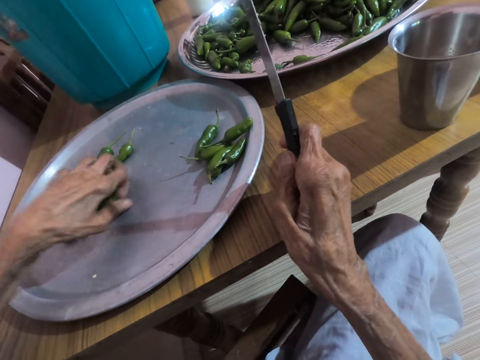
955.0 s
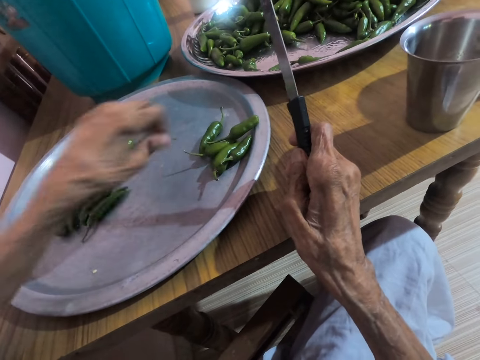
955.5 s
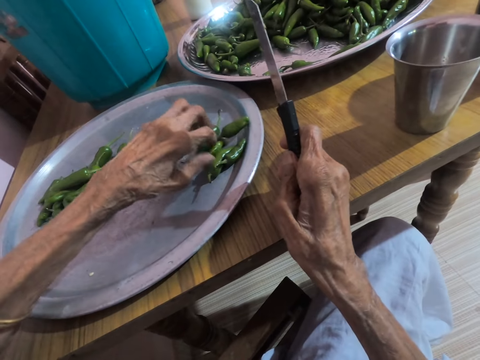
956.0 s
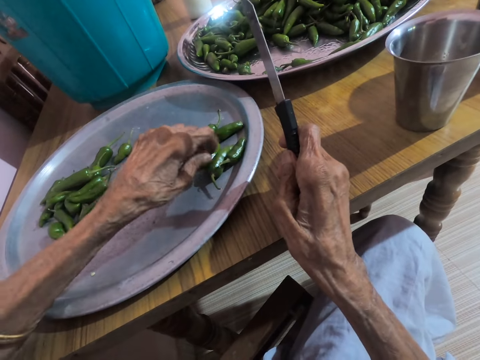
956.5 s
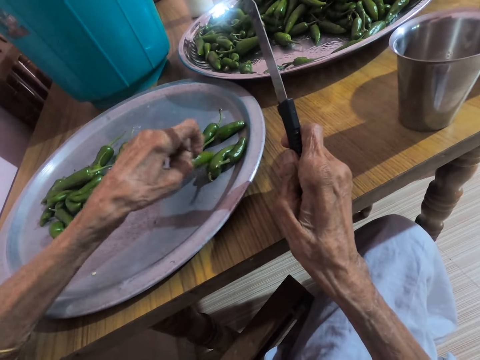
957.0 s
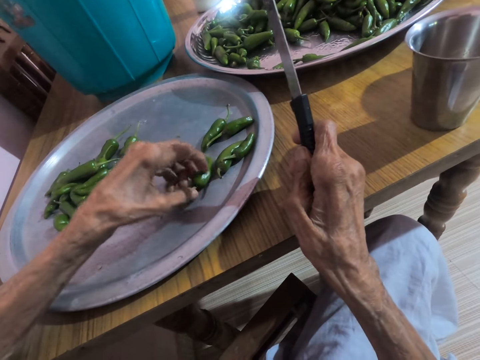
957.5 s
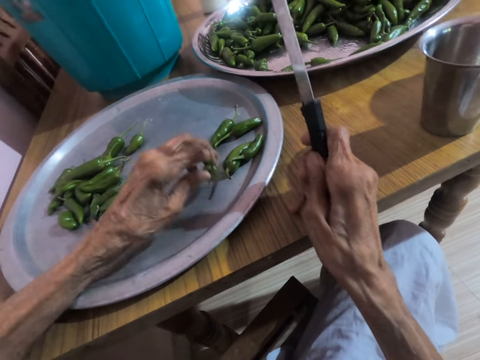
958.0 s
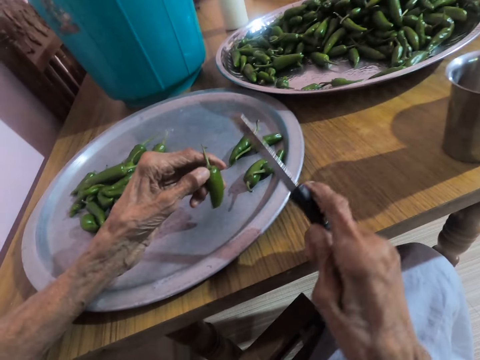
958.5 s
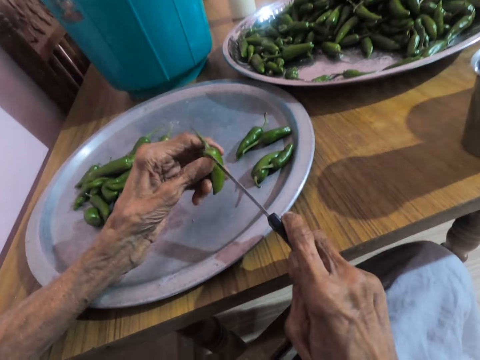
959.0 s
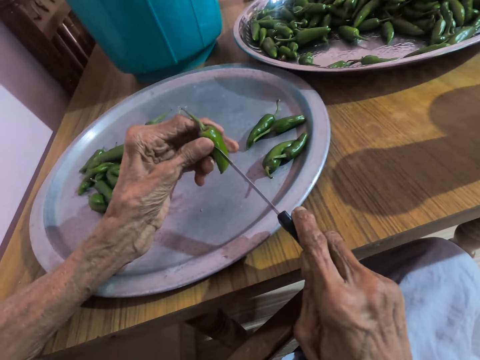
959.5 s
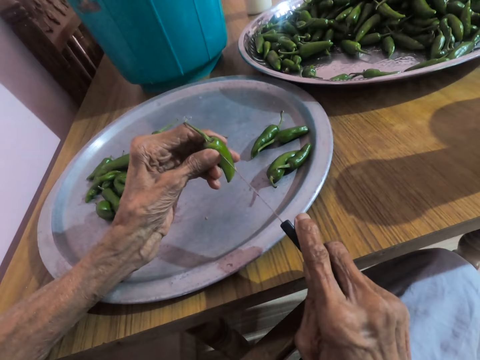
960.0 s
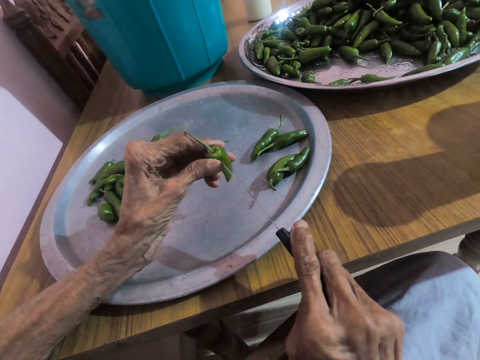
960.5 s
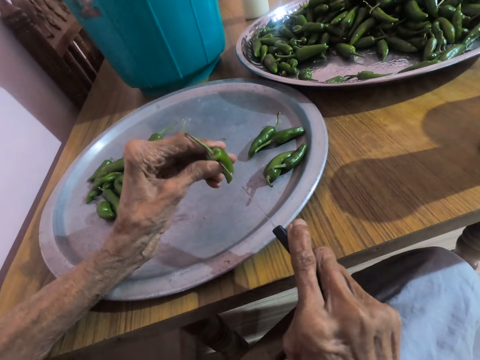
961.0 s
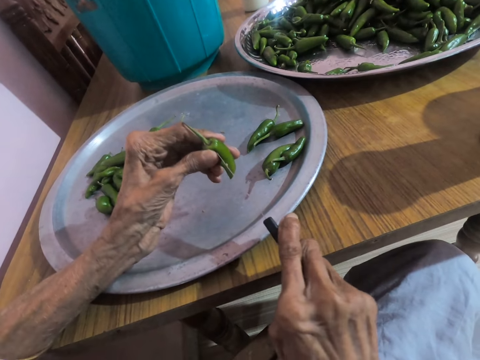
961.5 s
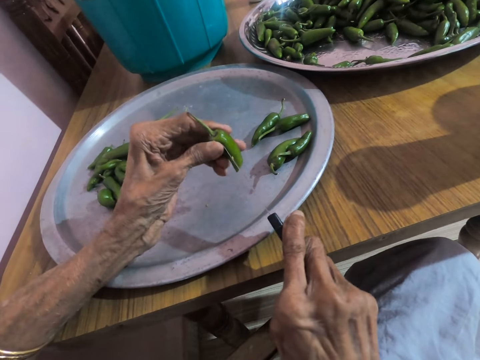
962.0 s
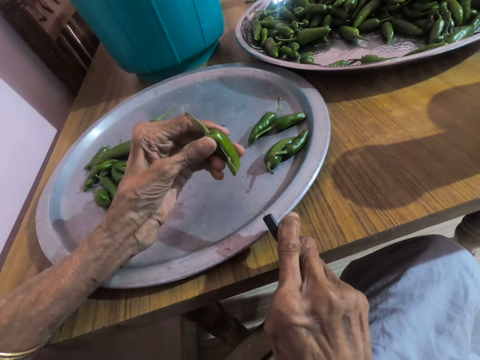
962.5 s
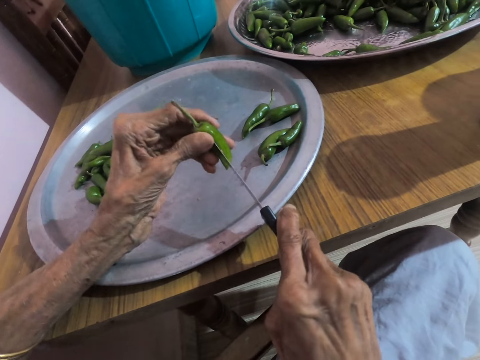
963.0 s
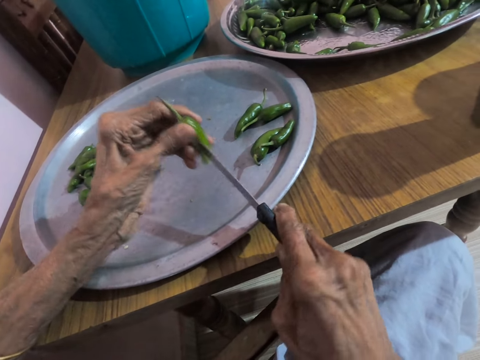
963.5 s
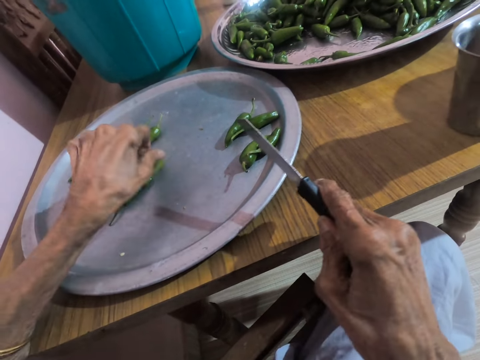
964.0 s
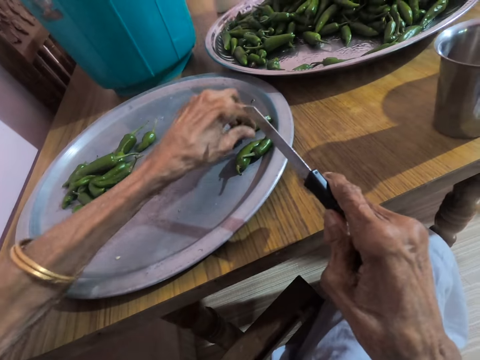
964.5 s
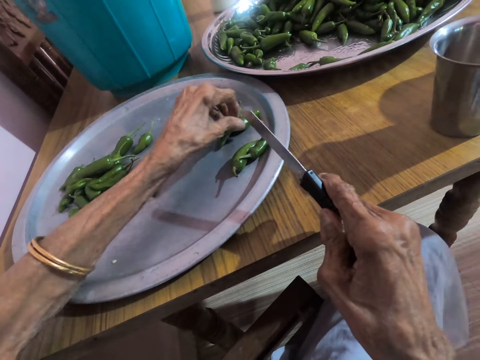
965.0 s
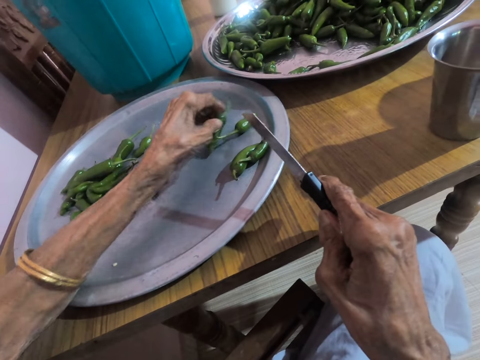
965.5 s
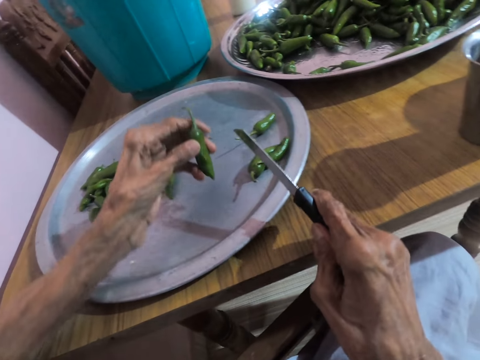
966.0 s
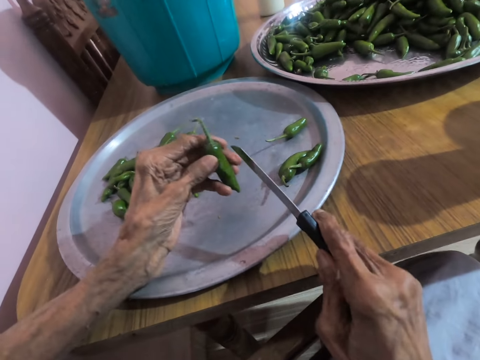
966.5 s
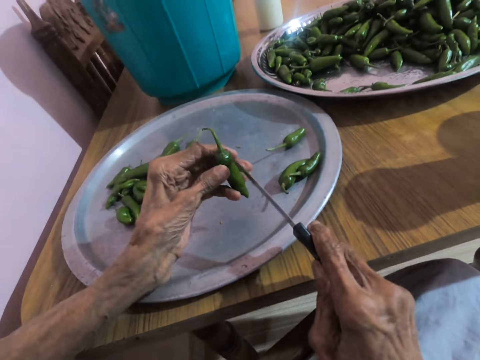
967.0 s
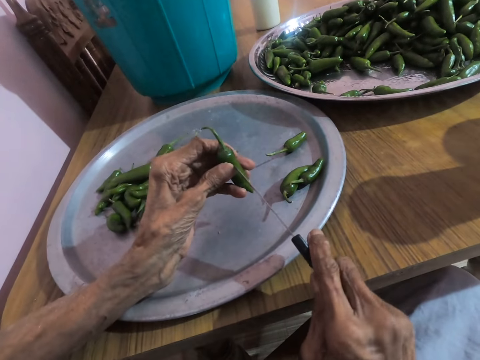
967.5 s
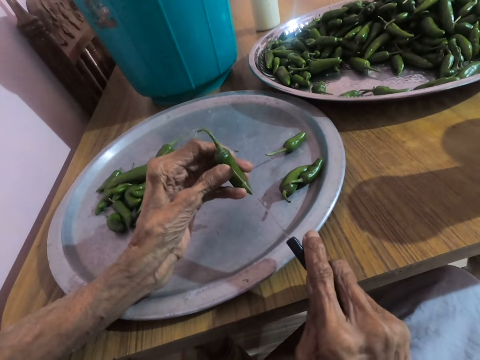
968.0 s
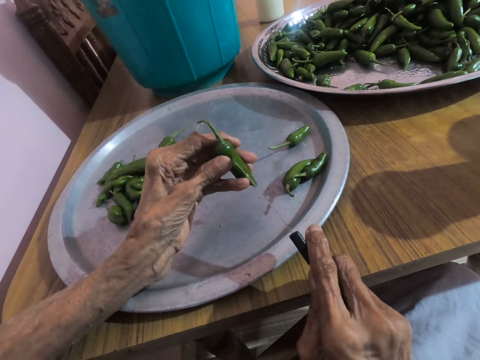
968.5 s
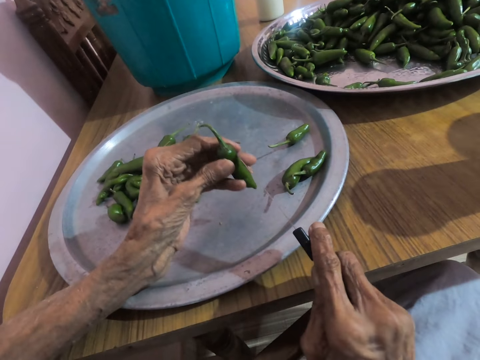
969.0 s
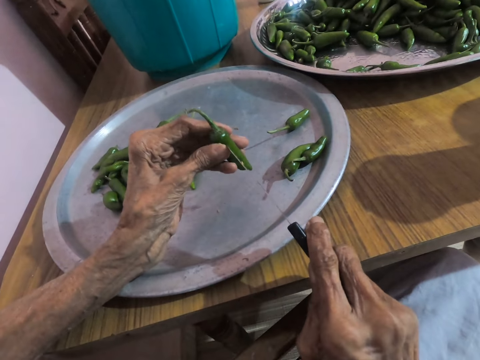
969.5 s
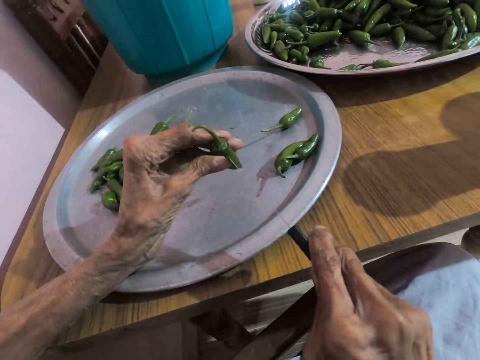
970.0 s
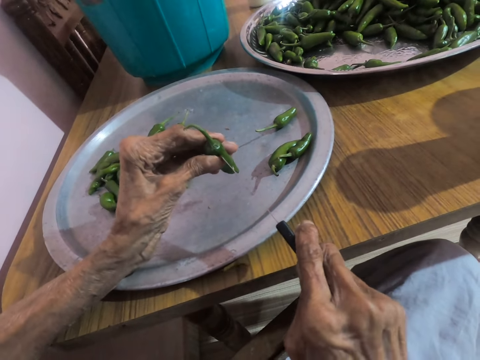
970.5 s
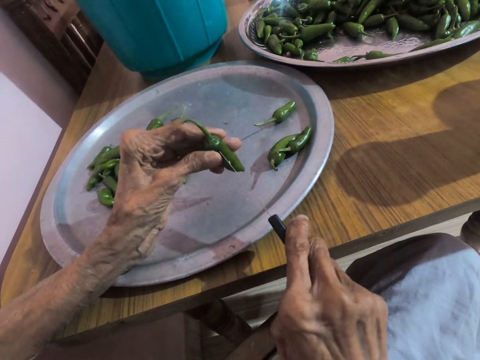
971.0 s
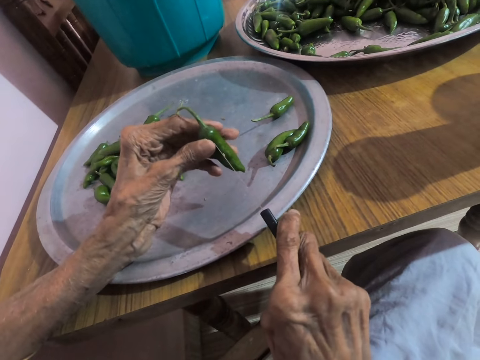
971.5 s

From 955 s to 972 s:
The camera wearer holds a slender green pepper on the tray on the table with her left hand. She picks the slender green pepper from the tray on the table with her left hand. She places the knife on the slender green pepper in her left hand with her right hand. She pierces the slender green pepper in her left hand with the knife in her right hand. She cuts the pepper in hand with the knife. She drops the slender green pepper on the tray on the table with her left hand. She pierces the slender green pepper in her left hand with the knife in her right hand. She interacts with the woman. She picks the slender green pepper from the tray on the table with her left hand. She places the knife on the slender green pepper in her left hand with her right hand. She cuts the pepper in hand with the knife. She pierces the slender green pepper in her left hand with the knife in her right hand.

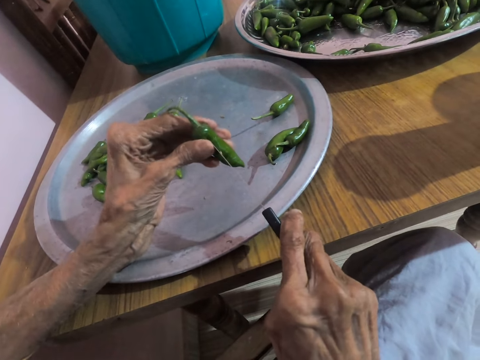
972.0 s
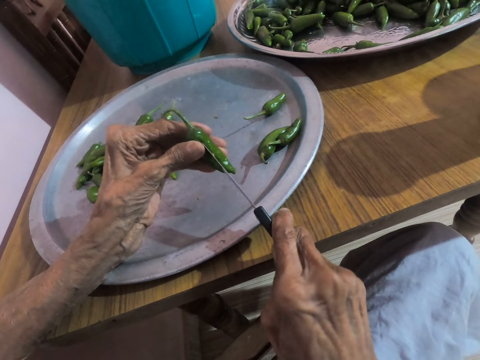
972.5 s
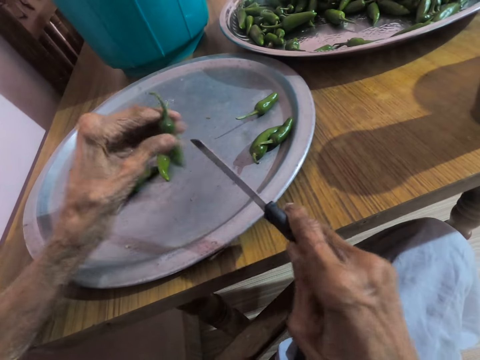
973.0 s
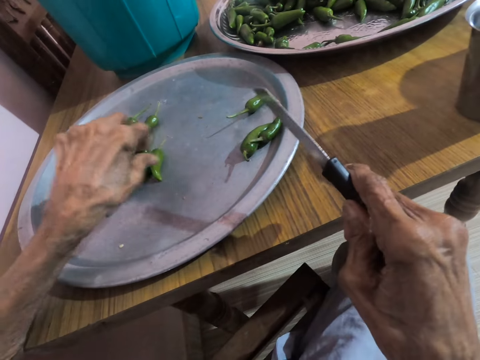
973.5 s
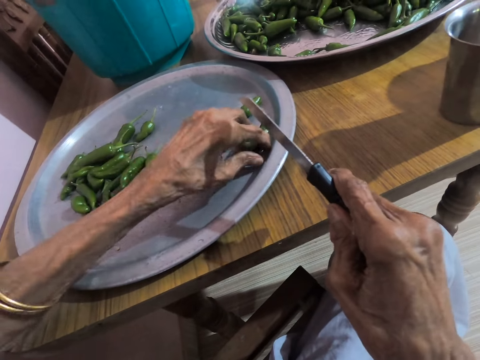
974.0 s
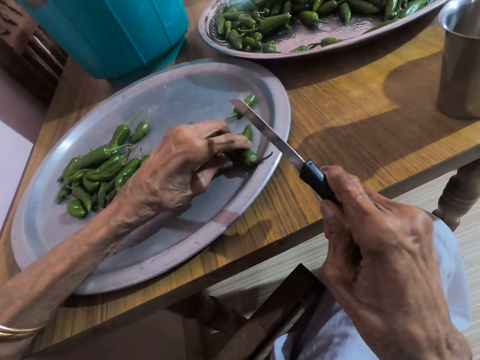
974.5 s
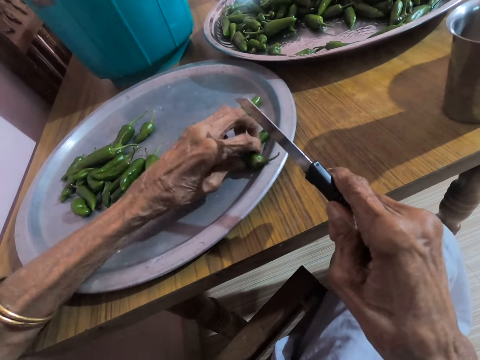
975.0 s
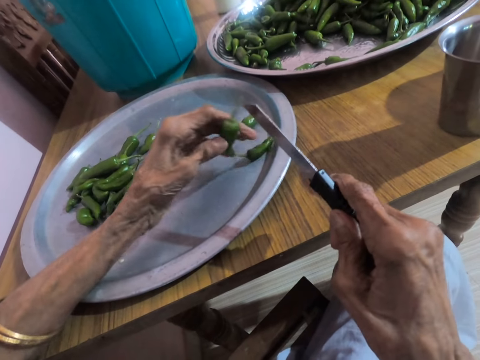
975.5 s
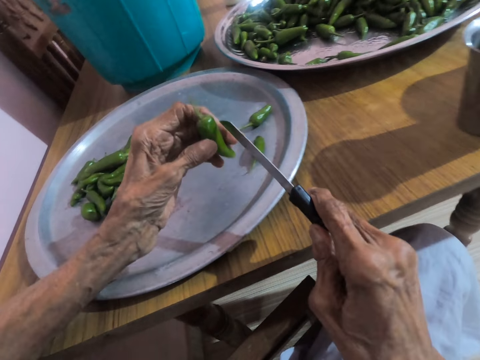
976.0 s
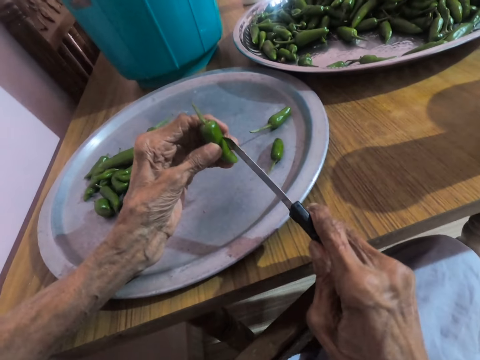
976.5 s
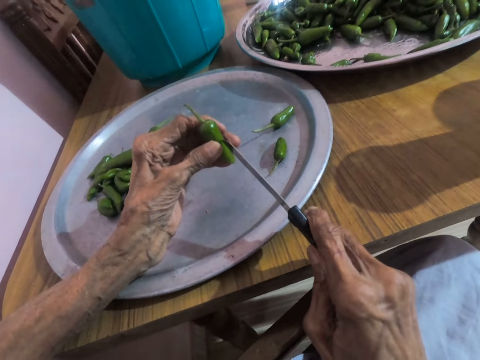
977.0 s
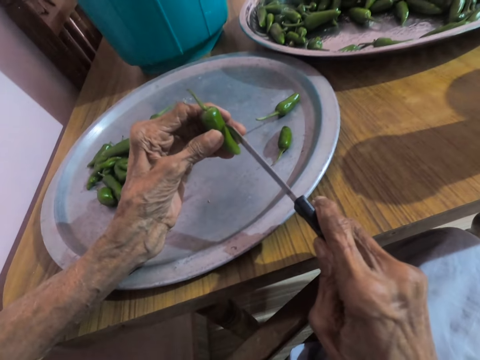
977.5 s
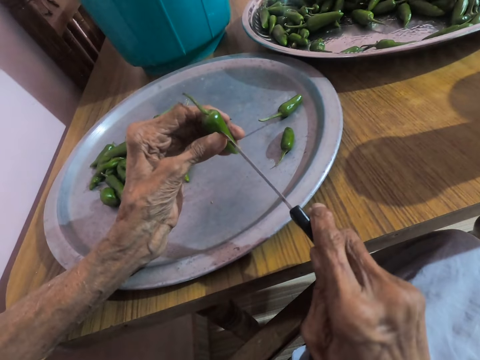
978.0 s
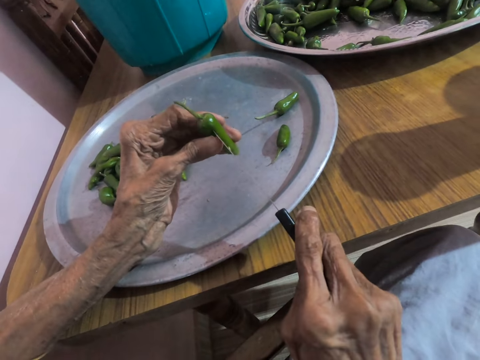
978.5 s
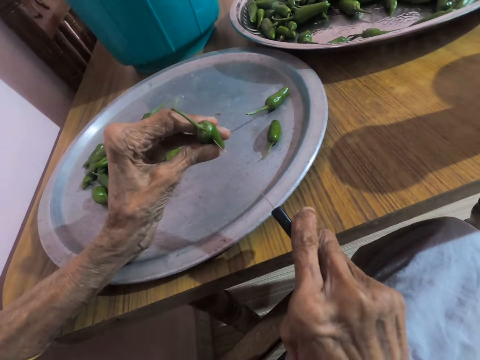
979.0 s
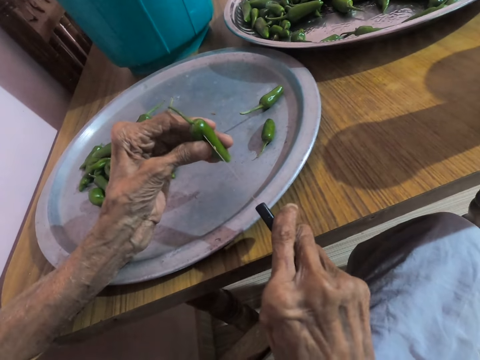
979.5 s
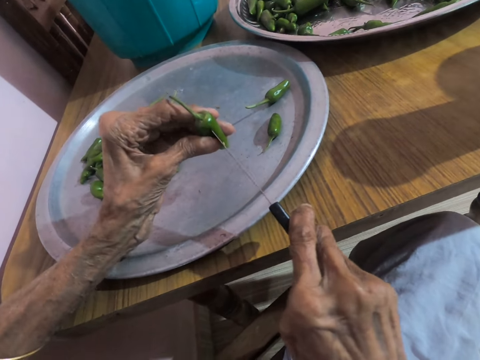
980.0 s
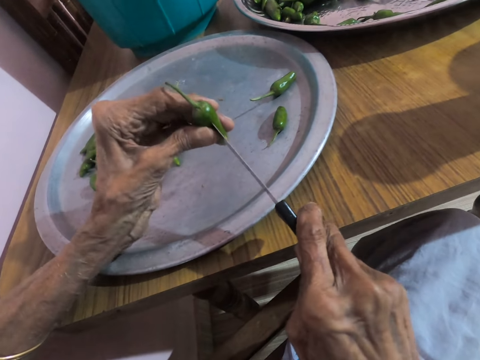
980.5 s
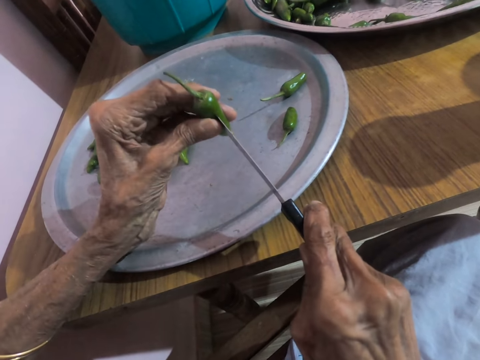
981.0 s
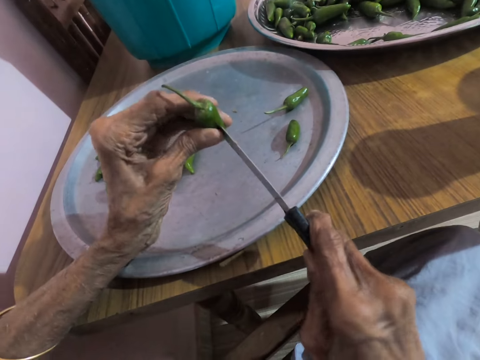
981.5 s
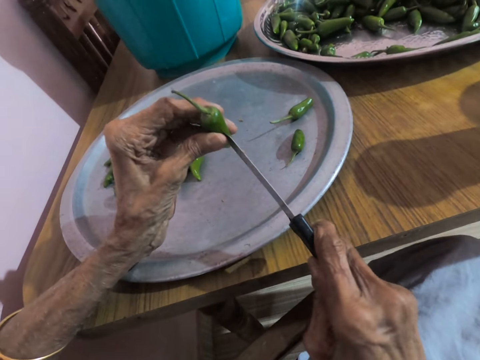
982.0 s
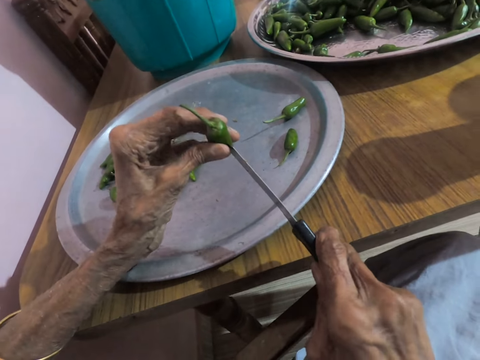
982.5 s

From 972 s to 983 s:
The camera wearer drops the slender green pepper on the tray on the table with her left hand. She moves the slender green pepper on the tray on the table with her left hand. She picks the slender green pepper from the tray on the table with her left hand. She interacts with the woman. She places the knife on the slender green pepper in her left hand with her right hand. She pierces the slender green pepper in her left hand with the knife in her right hand. She cuts the pepper in hand with the knife.
